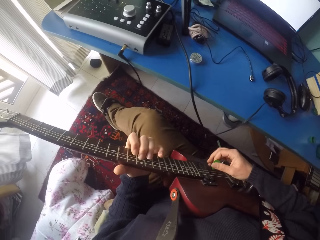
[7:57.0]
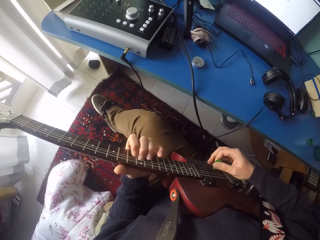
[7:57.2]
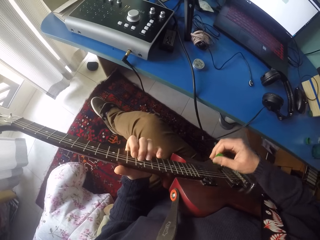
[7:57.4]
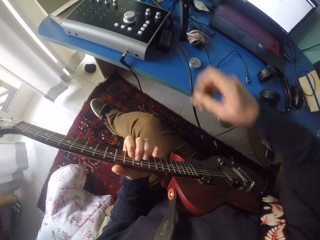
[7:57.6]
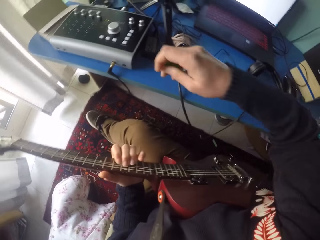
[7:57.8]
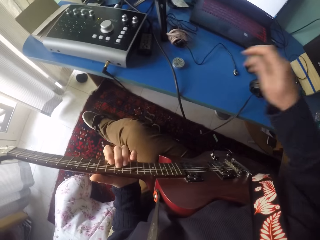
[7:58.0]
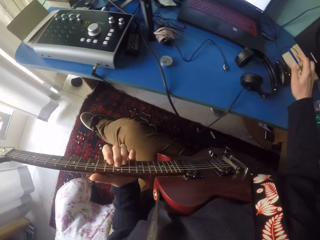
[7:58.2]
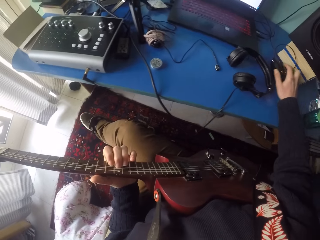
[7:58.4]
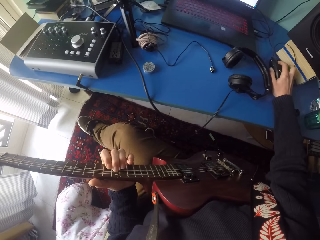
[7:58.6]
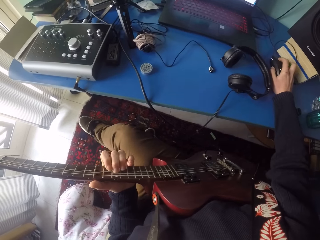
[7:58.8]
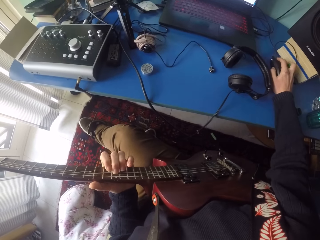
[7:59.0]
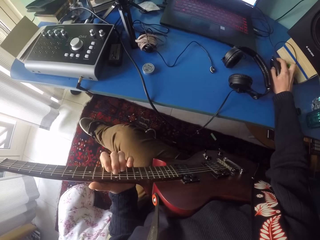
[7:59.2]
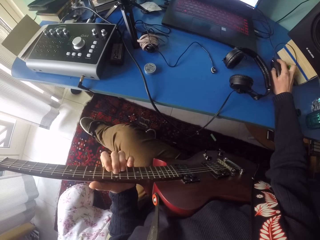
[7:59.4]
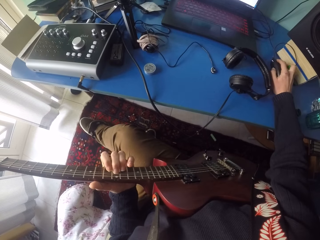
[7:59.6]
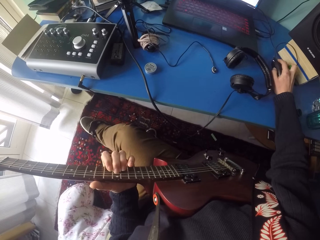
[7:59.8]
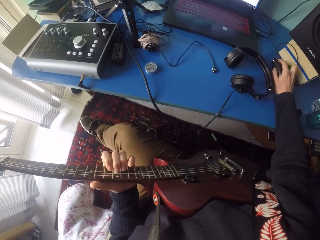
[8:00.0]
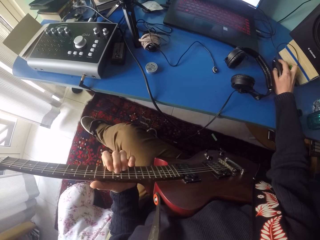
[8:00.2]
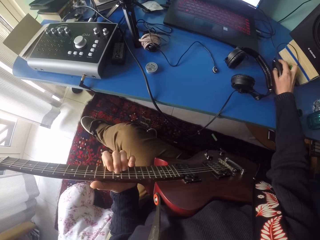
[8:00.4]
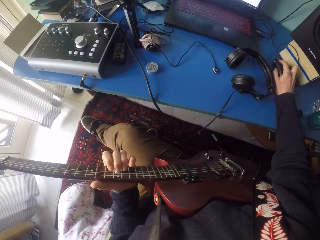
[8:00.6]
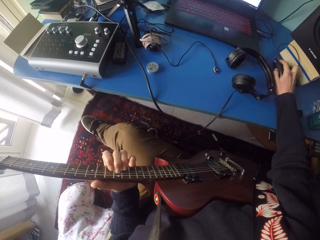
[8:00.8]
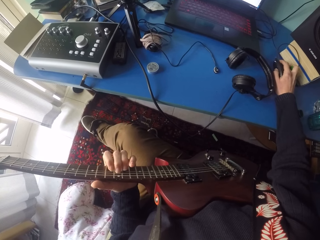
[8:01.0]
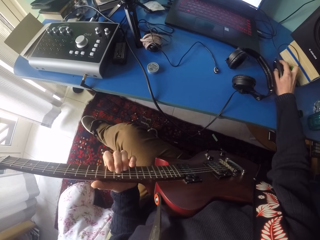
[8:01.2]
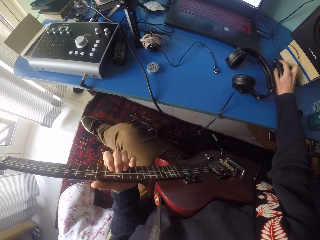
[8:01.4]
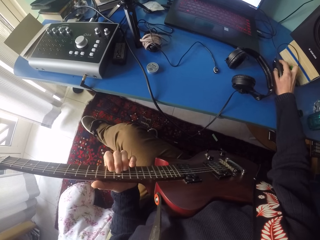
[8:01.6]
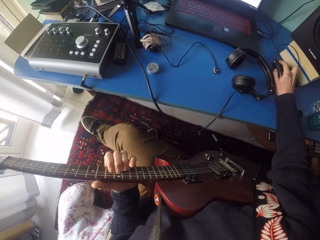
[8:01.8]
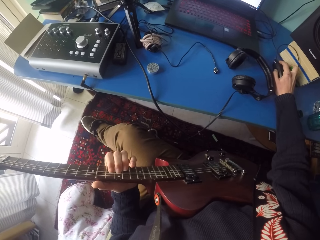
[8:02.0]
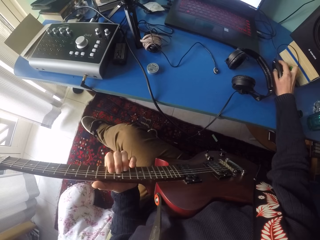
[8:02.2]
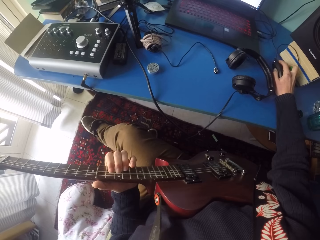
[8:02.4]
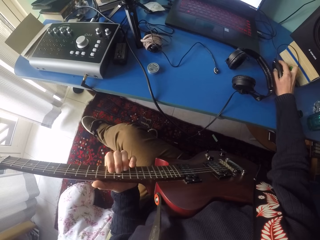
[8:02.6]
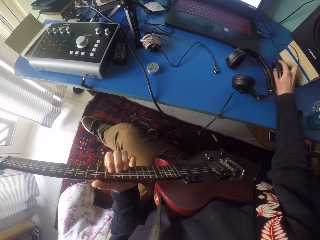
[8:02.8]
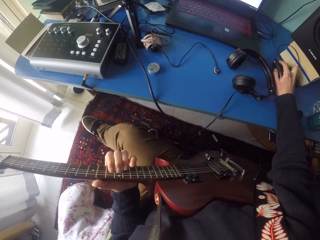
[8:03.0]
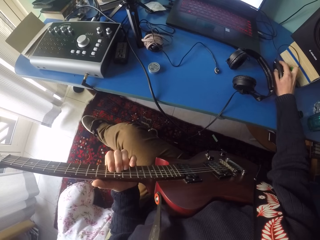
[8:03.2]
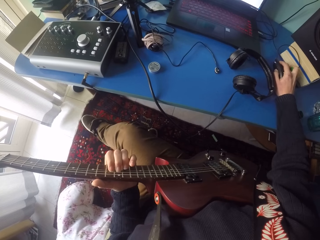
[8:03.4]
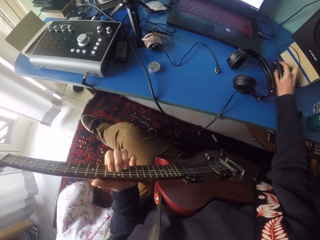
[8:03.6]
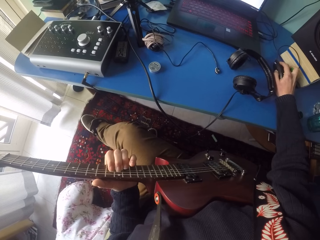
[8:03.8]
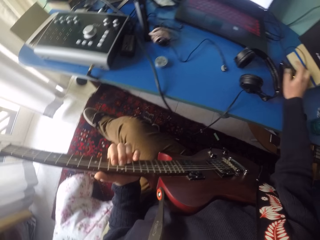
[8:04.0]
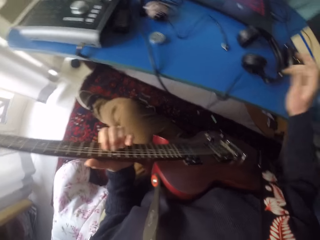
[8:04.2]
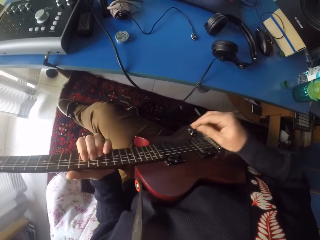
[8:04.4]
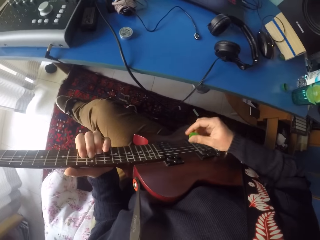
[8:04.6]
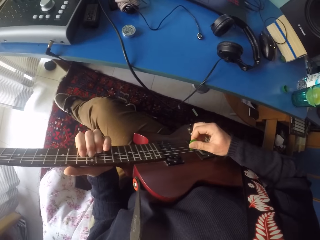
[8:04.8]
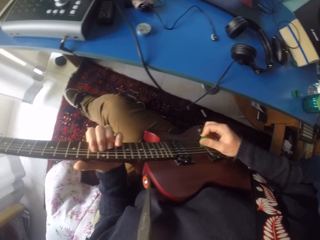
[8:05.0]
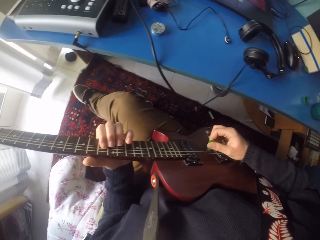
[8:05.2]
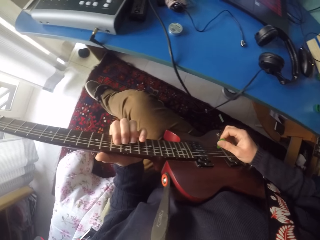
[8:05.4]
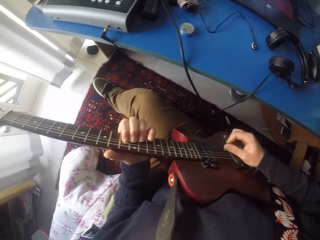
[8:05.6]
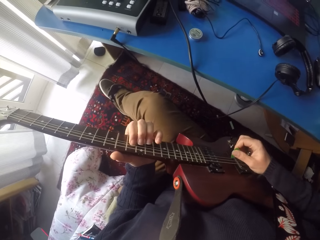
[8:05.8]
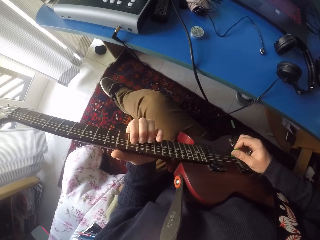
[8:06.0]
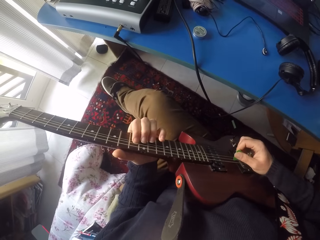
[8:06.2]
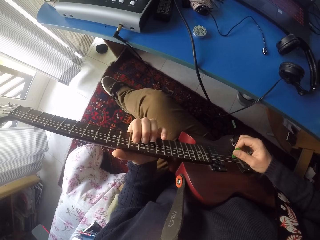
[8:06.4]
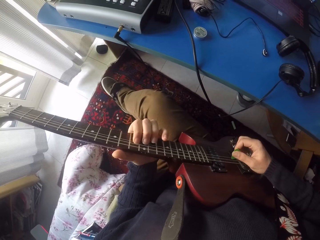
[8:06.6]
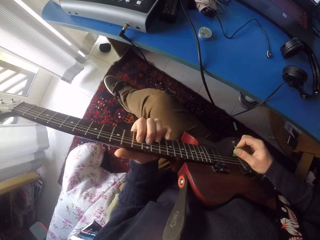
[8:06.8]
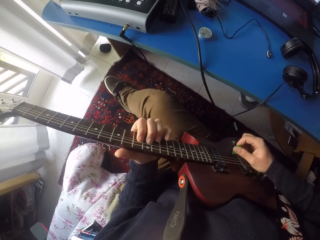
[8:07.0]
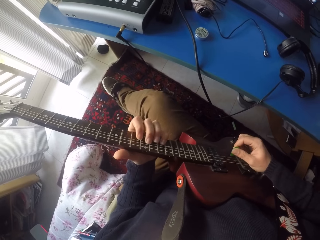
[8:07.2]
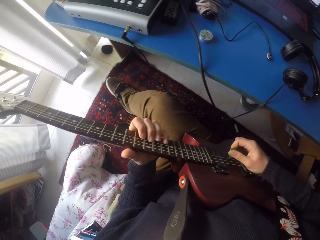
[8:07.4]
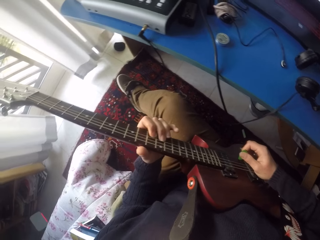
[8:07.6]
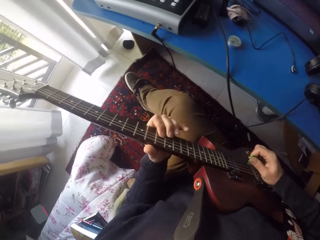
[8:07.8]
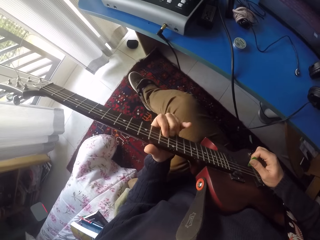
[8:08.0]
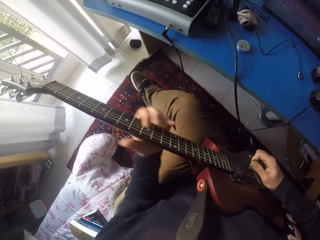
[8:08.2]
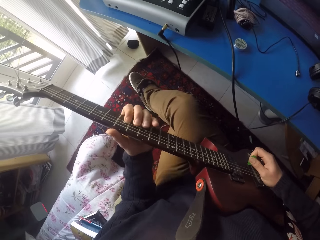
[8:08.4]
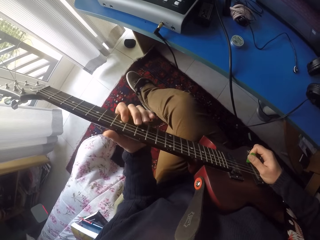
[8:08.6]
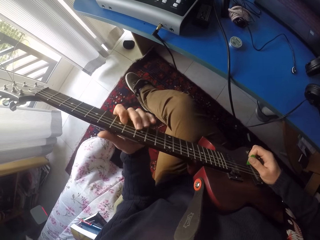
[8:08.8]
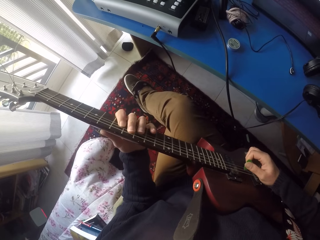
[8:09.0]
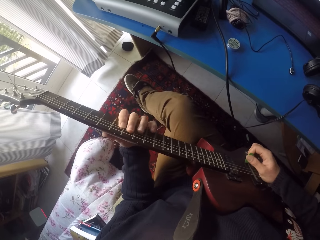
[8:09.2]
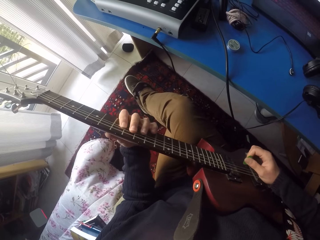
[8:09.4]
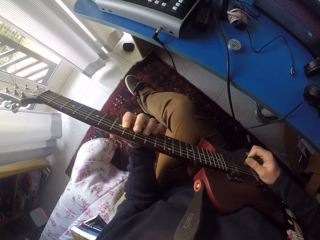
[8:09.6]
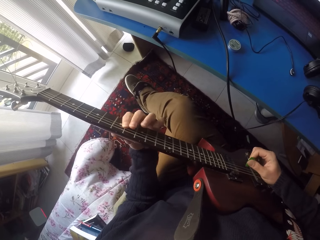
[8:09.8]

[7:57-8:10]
The camera wearer uses the computer mouse. He touches the computer mouse with his right hand and stops playing the guitar. He removes his right hand from the computer mouse. He plays the guitar.

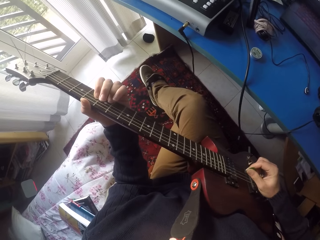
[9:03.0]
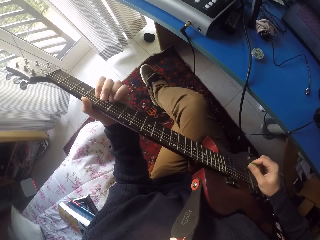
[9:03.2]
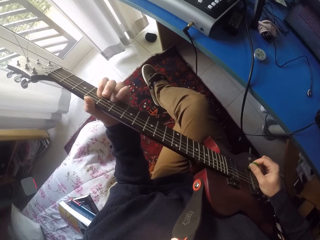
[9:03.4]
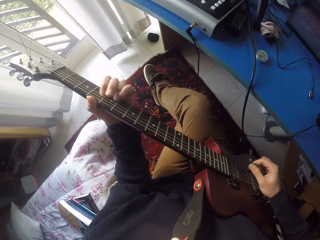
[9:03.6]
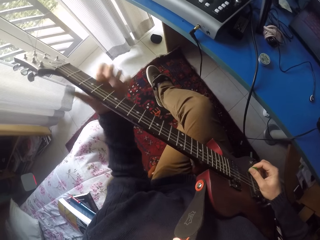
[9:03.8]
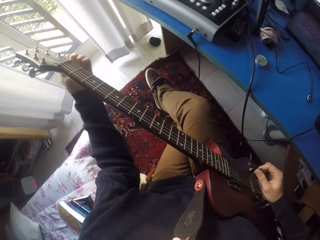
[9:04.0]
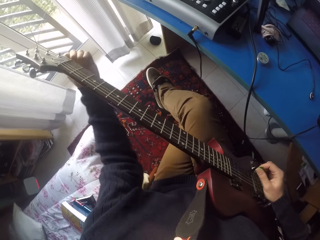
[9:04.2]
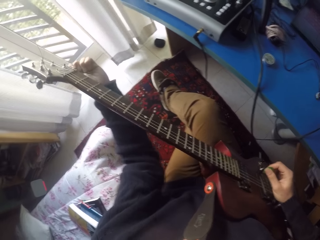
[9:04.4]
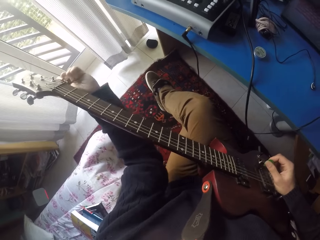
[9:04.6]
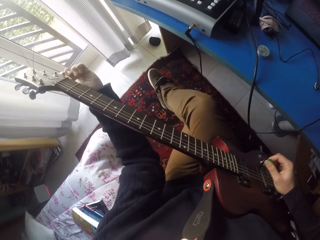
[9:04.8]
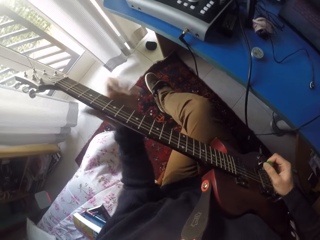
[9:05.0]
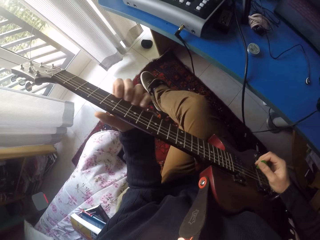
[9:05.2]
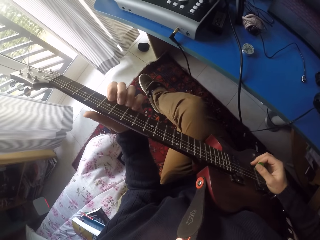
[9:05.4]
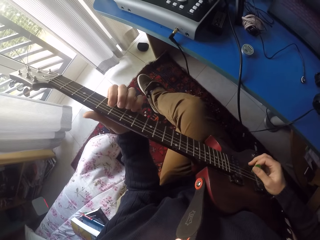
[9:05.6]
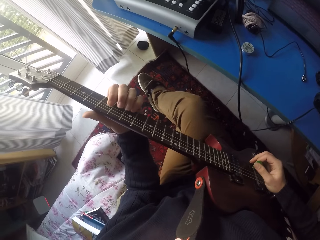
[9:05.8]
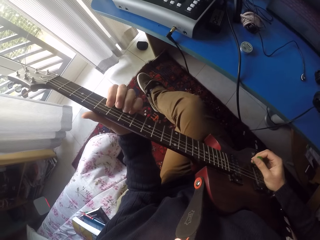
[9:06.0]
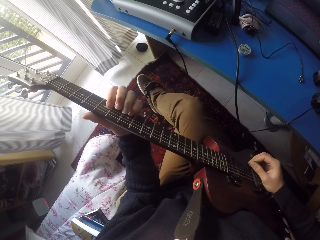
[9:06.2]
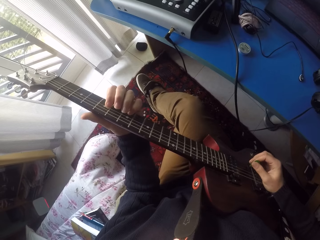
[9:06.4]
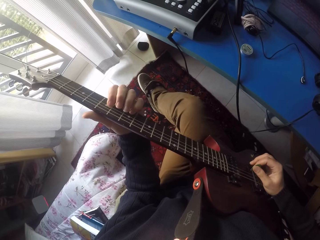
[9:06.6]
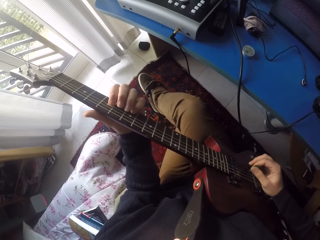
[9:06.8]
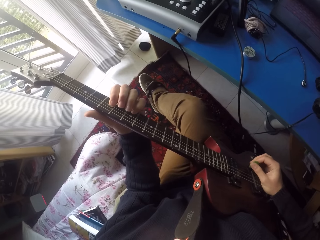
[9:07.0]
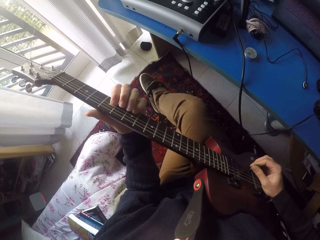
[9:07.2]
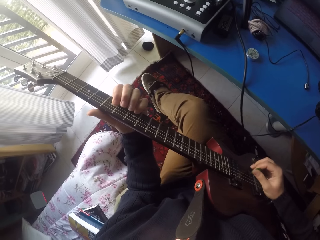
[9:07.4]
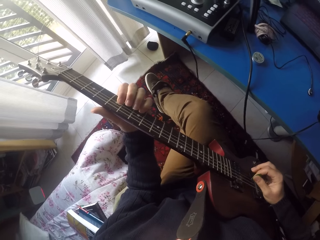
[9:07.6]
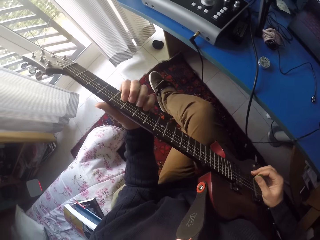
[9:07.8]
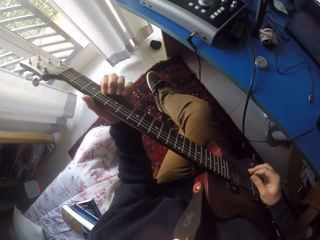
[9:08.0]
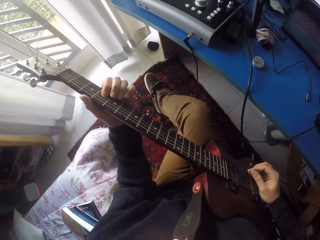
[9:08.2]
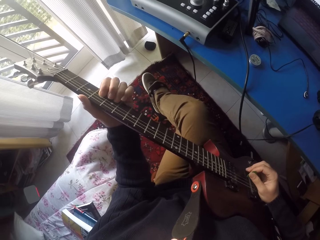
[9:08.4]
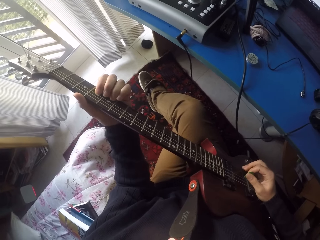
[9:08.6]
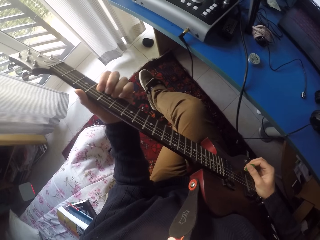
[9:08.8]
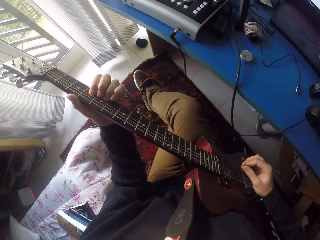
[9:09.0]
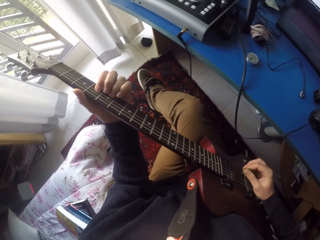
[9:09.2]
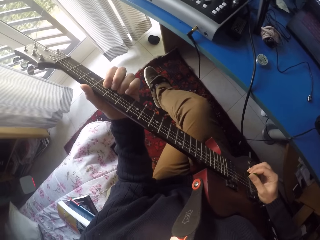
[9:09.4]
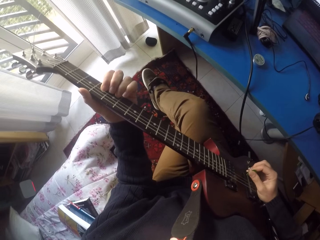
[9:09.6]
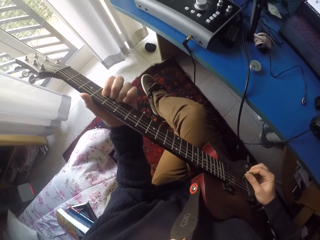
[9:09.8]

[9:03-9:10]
The camera wearer adjusts a string.

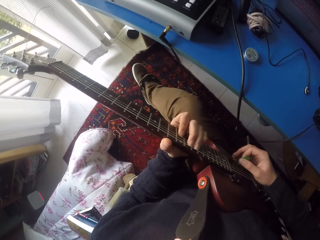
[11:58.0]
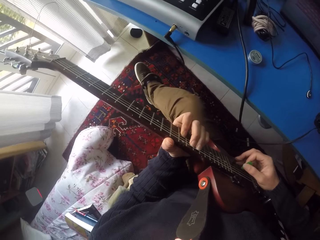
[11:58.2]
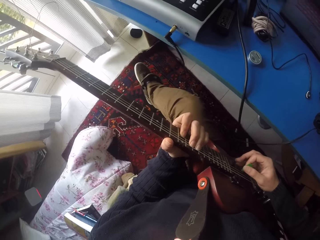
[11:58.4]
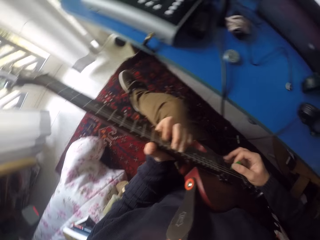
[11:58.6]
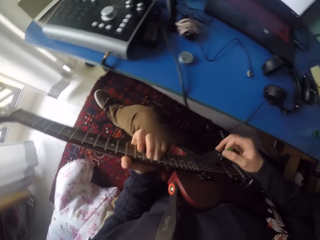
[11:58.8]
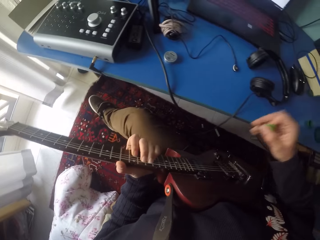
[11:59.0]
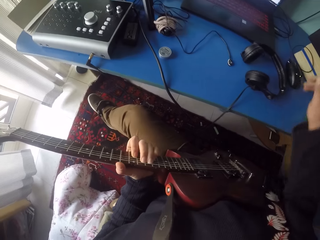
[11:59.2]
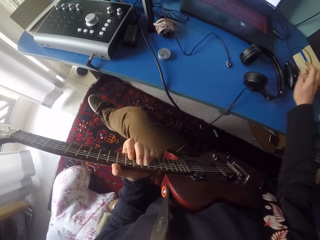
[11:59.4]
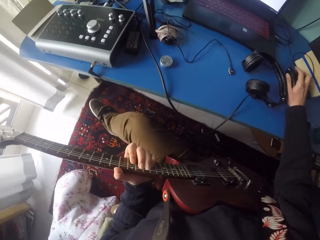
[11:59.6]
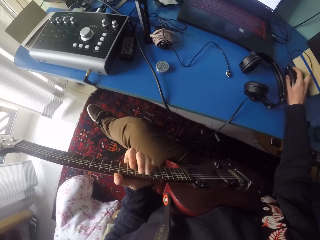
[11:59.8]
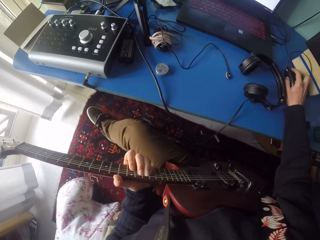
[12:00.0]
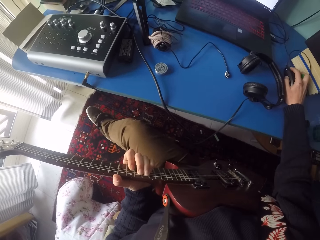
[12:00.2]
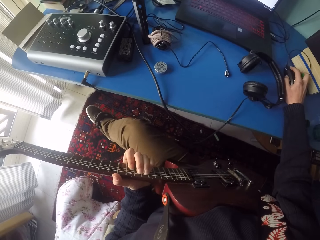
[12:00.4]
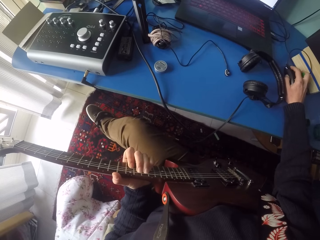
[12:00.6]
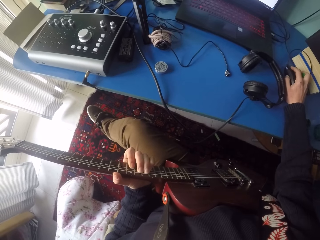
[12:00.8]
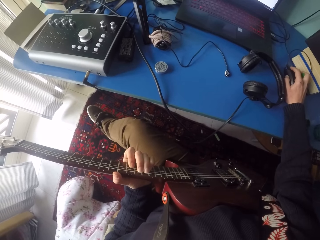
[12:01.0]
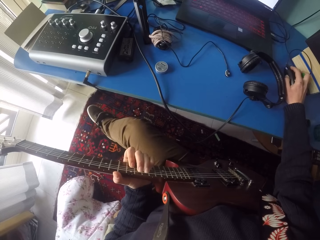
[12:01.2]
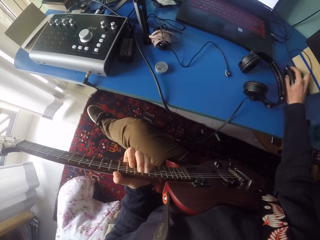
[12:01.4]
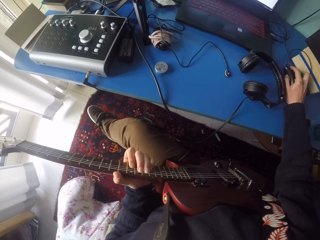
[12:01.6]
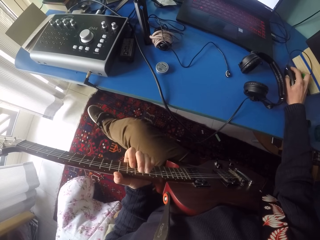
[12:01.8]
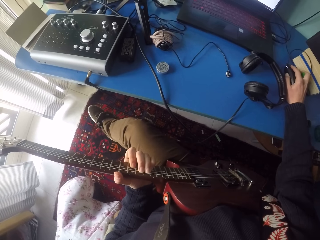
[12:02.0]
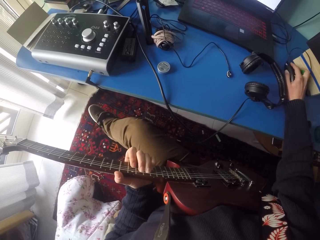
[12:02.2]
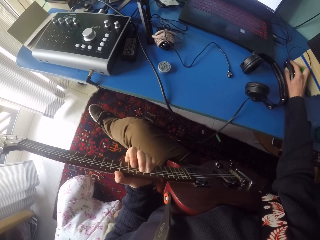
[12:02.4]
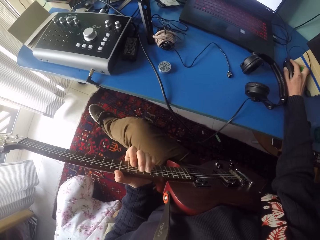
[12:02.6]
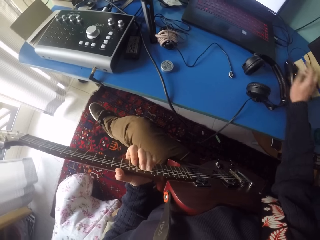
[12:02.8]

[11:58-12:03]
The camera wearer stops playing the guitar. He touches the computer mouse with his right hand.
